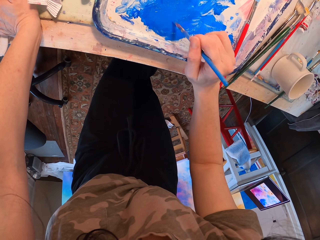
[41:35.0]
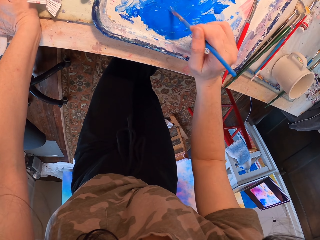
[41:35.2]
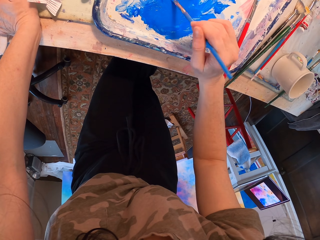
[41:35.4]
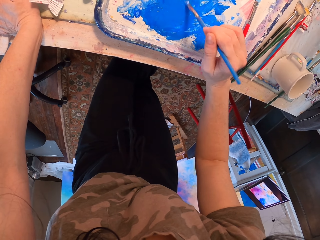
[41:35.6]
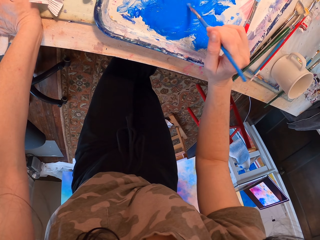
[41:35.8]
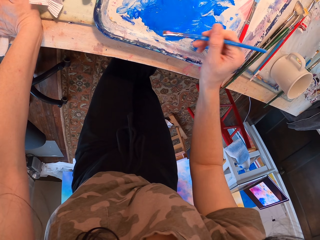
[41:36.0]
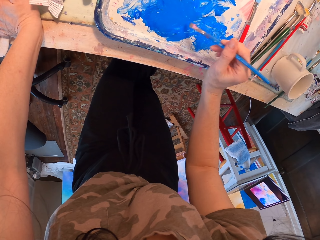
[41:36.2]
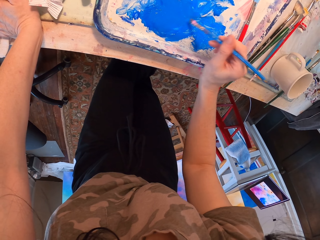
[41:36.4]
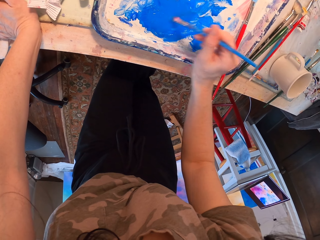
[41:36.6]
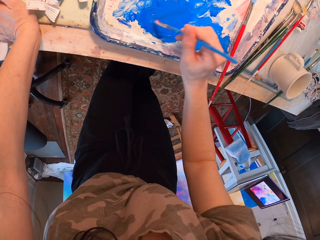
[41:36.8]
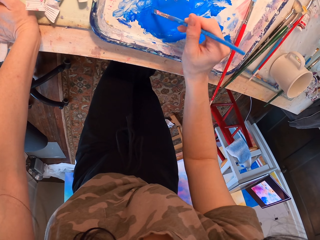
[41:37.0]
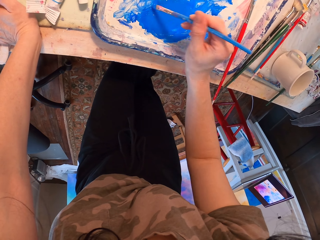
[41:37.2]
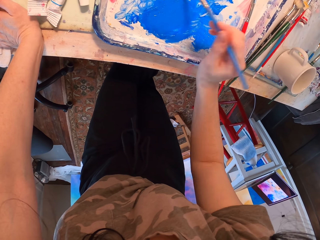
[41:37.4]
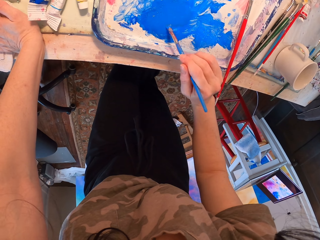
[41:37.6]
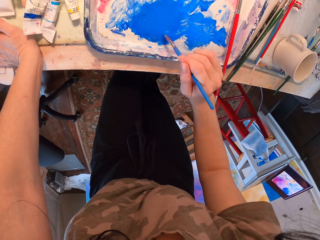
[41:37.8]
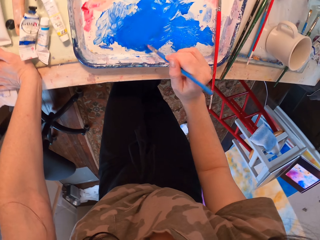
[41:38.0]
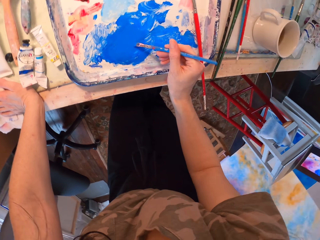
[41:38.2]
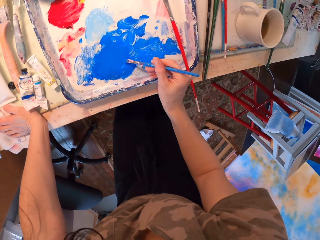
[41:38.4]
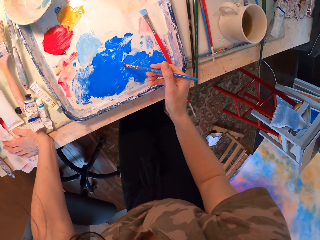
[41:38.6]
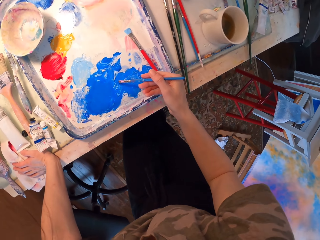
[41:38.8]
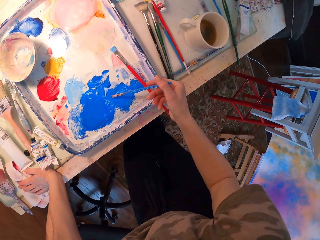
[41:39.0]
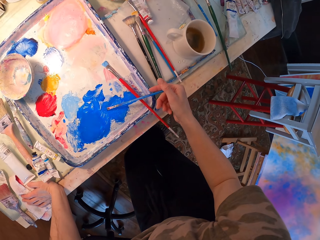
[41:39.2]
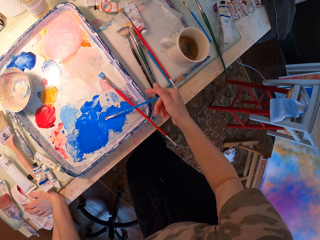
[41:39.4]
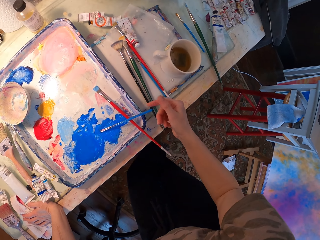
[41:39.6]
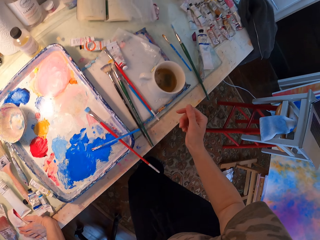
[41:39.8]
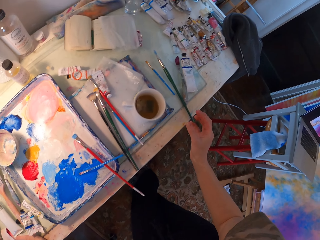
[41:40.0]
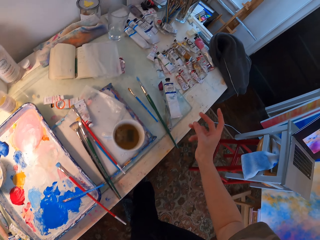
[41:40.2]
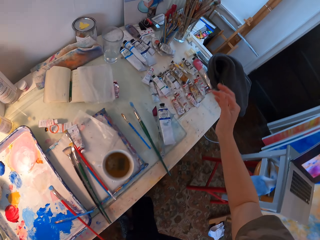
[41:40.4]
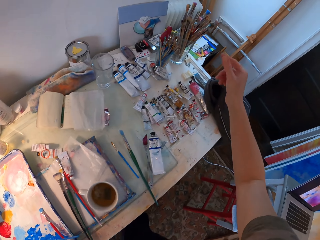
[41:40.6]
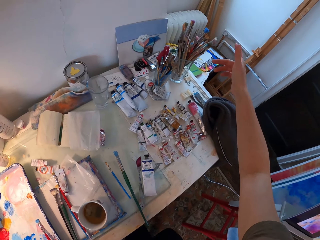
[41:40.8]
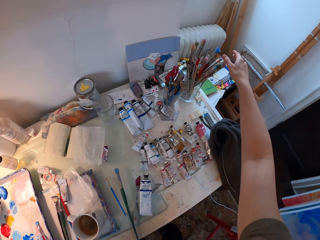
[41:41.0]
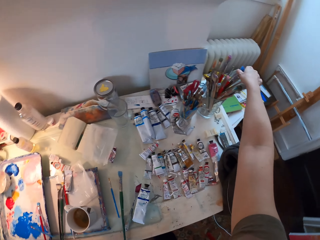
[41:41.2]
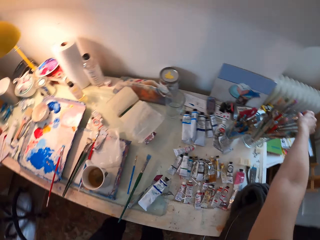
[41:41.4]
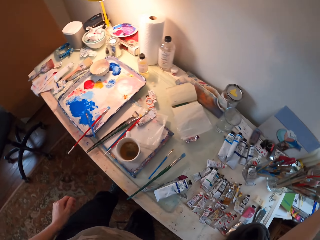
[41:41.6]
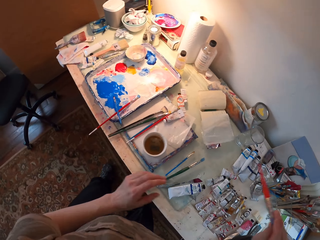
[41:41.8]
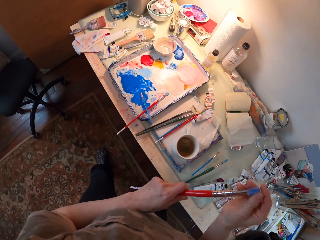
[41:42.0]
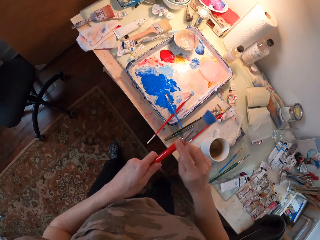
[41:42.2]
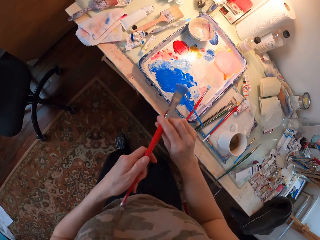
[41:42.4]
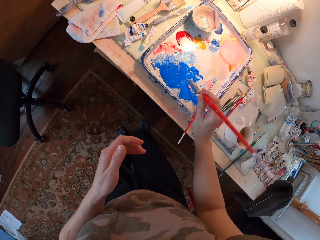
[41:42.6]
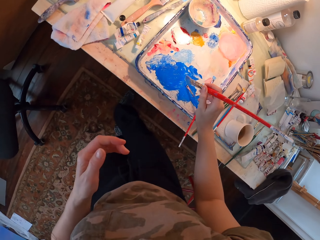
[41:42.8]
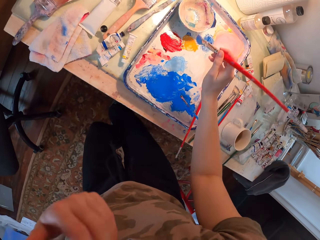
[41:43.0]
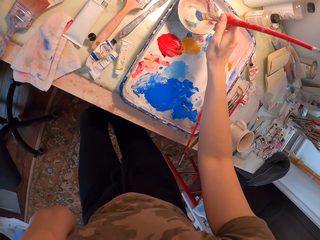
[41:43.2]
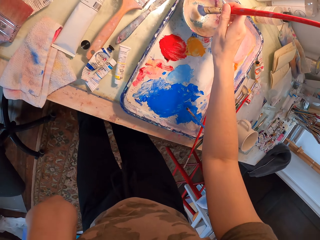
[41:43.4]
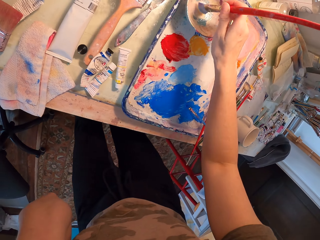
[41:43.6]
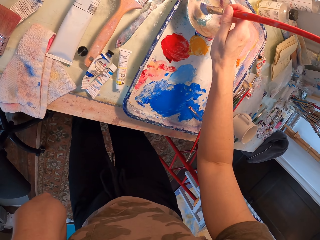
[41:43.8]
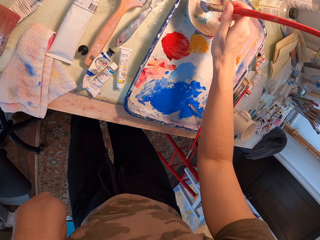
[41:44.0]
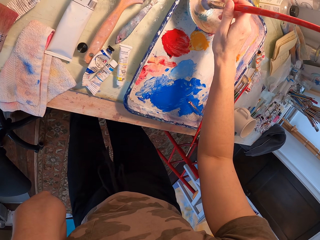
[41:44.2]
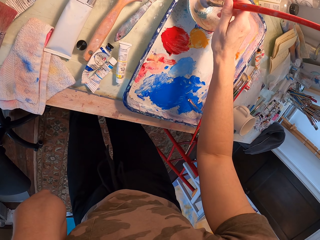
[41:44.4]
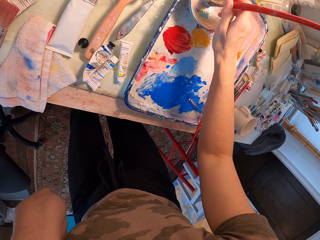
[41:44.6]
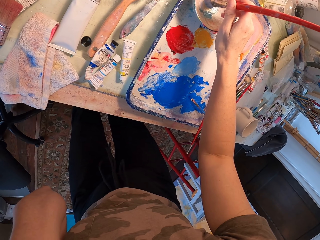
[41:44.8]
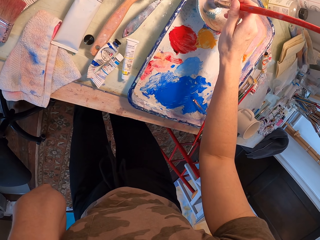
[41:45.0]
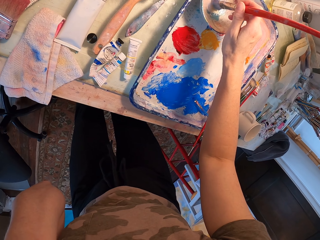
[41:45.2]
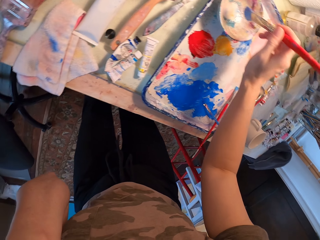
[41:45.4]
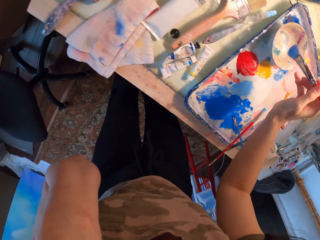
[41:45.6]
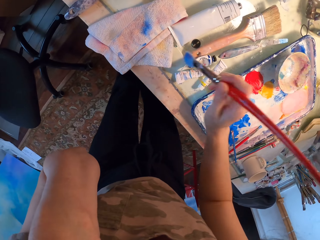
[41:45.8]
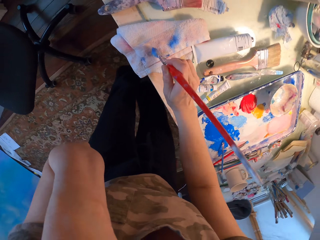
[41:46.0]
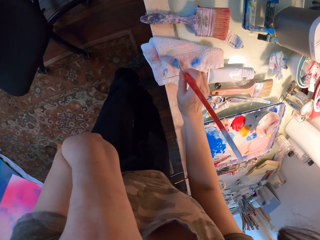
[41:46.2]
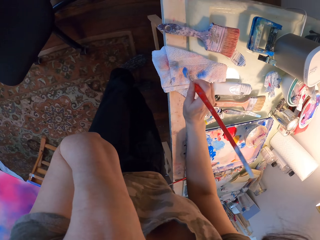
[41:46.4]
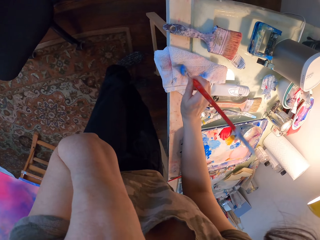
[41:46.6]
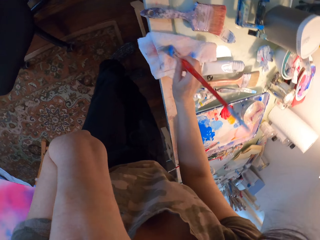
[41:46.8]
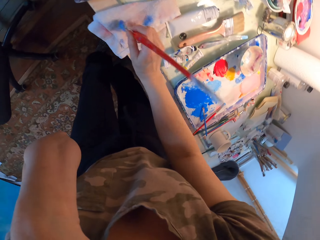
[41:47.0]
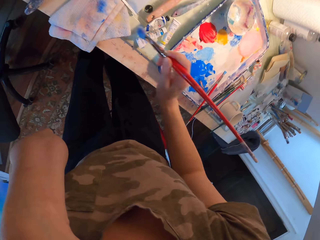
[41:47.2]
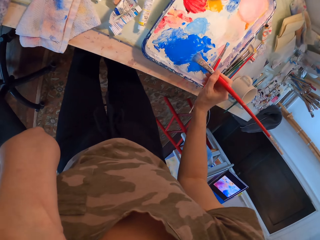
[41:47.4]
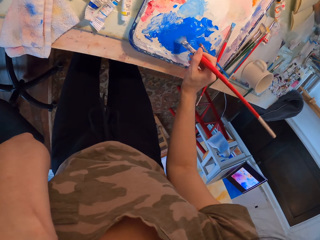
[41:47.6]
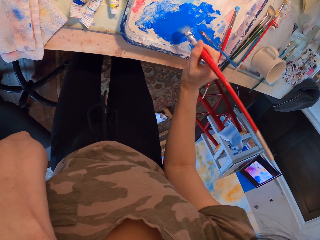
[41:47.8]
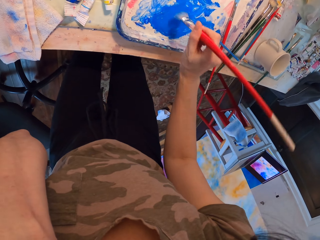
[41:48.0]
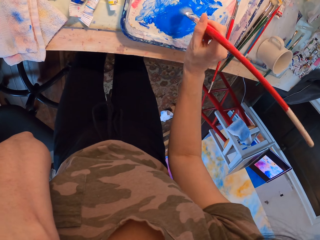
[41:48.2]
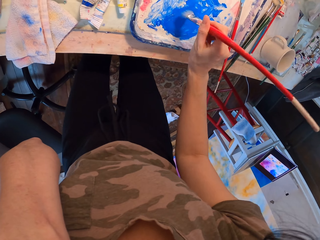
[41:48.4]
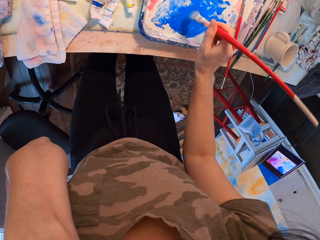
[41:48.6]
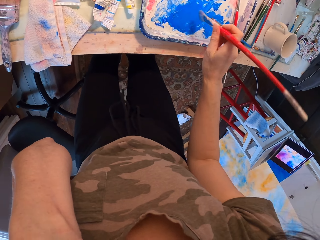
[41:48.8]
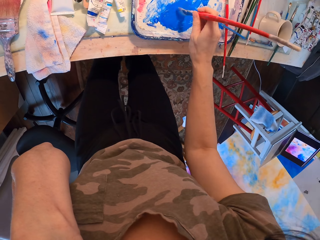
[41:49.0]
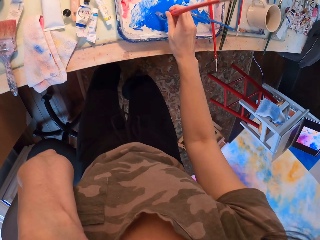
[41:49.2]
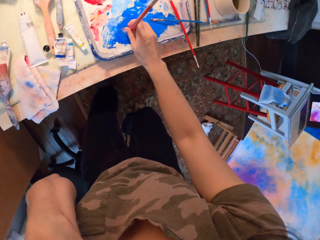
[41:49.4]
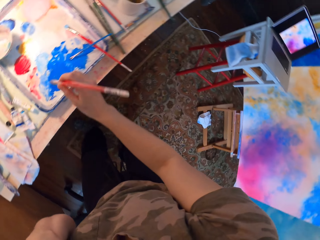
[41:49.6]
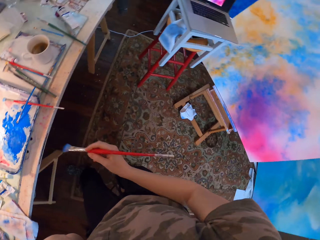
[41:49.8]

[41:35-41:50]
The camera wearer puts down the paint brush. They walk. They take the paint brush. They walk and touch the paint brush with both hands. They dip the paint brush in the paint. They take the paint. They hit the paint brush on the surface. They stir the paint. They take the paint again.

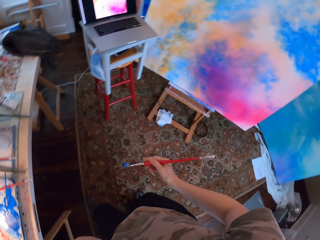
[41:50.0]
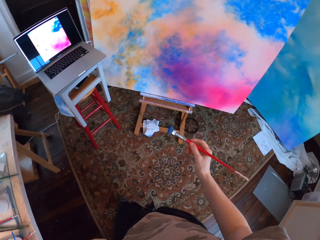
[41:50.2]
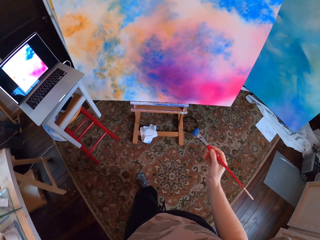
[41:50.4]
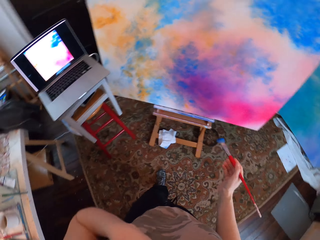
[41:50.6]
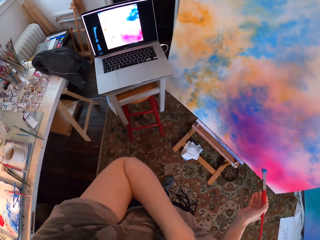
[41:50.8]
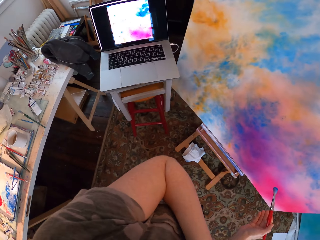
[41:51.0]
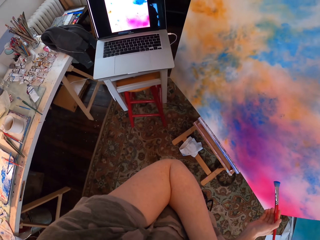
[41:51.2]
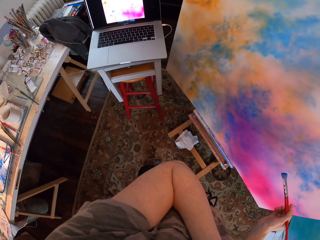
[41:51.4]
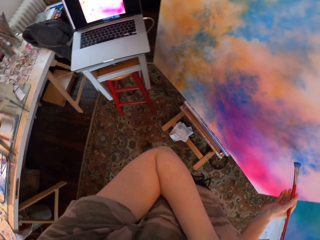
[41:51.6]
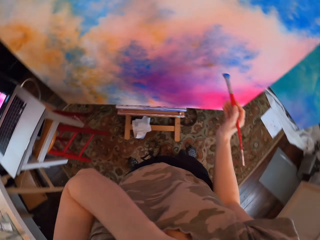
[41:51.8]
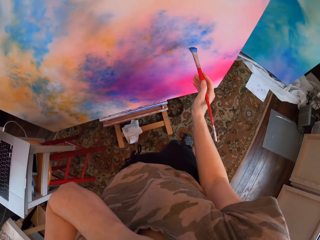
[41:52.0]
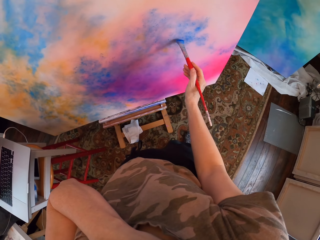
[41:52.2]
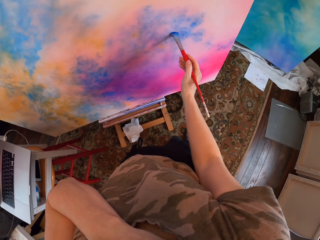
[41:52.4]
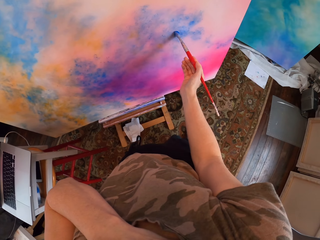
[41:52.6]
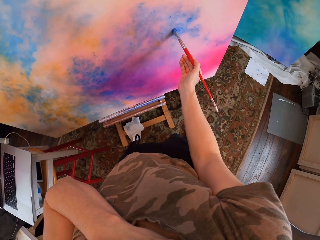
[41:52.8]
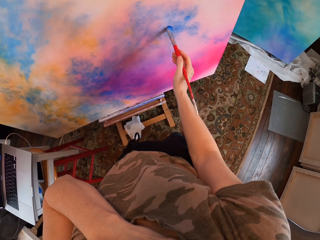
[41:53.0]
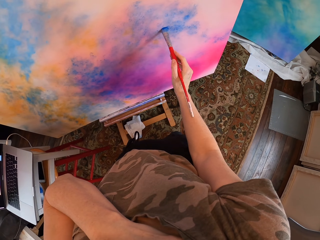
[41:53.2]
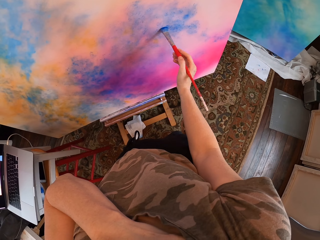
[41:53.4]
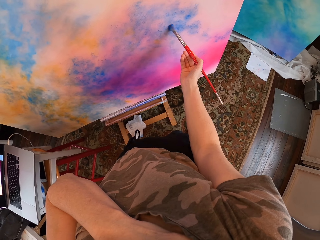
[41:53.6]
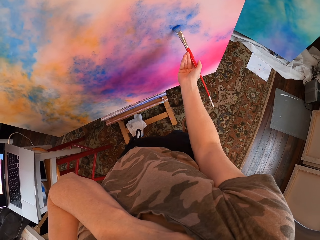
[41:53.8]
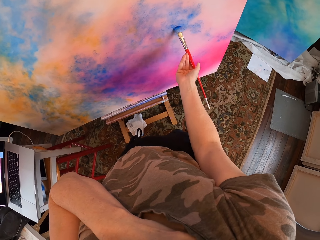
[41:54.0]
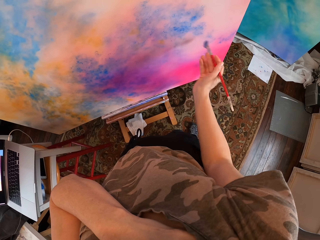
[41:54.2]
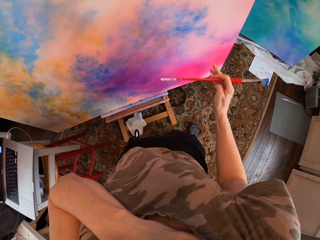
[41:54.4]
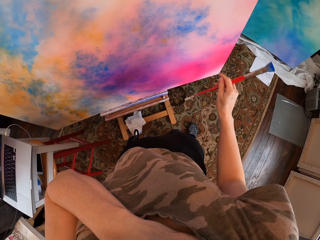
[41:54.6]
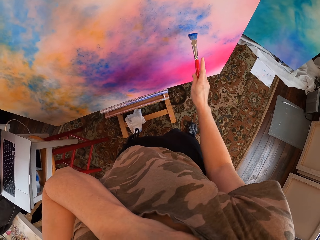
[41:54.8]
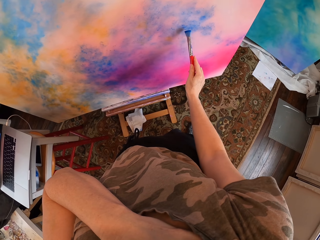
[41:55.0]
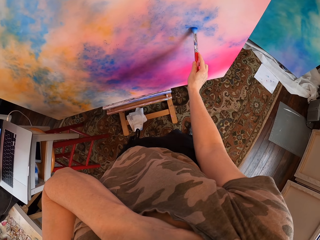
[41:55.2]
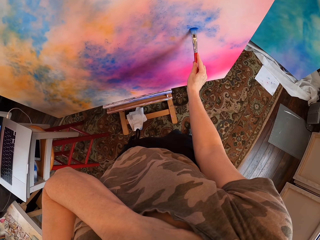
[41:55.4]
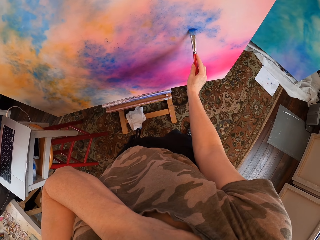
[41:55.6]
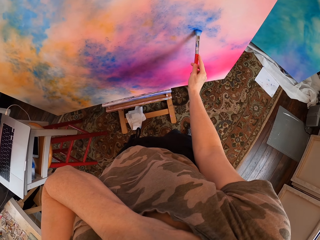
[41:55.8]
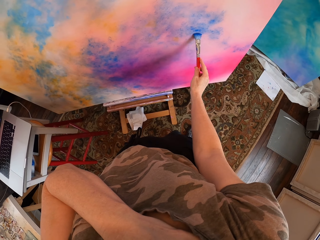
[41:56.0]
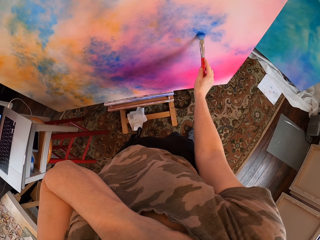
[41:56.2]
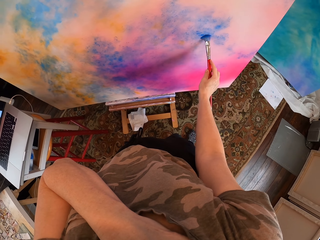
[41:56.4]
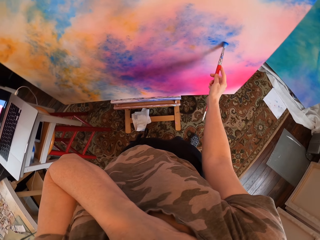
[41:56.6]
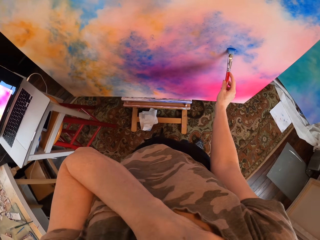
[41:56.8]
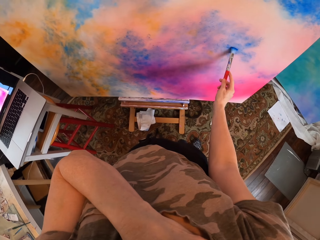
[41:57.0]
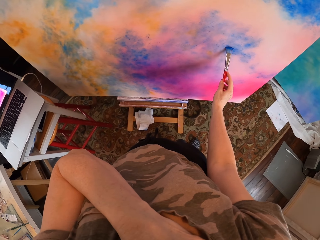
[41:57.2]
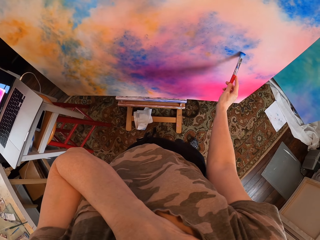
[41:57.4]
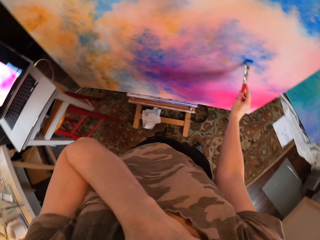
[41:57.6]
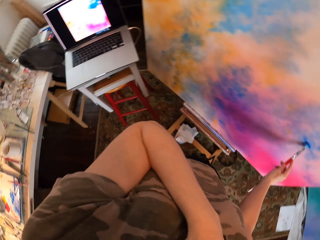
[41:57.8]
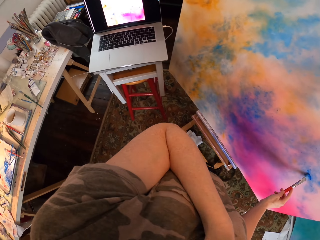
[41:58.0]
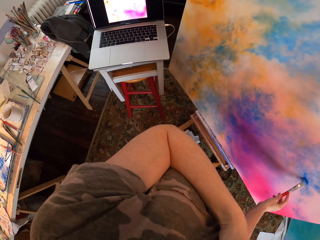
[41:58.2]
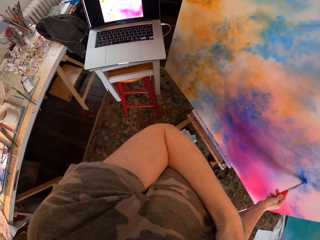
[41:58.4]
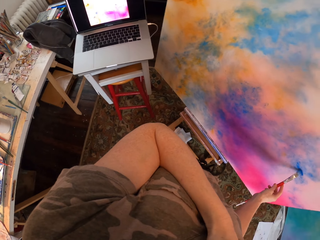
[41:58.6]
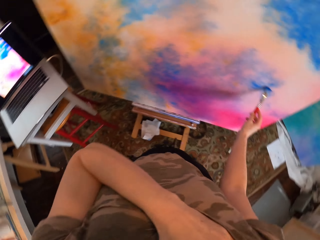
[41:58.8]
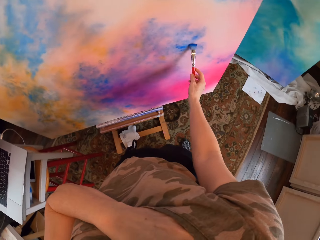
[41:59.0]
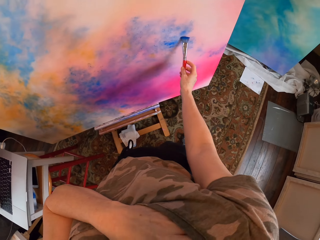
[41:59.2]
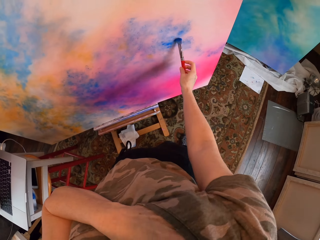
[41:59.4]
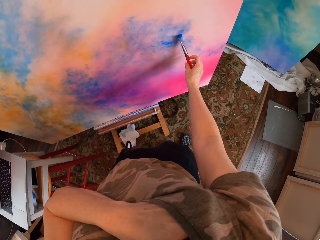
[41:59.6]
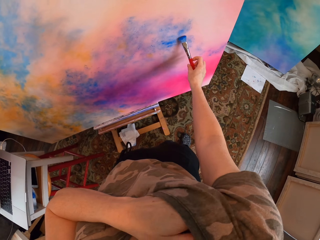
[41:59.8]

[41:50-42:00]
The camera wearer walks towards the paint board. They look at the laptop. They paint on the paint board. They look at the laptop.
